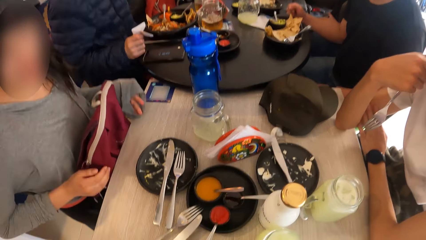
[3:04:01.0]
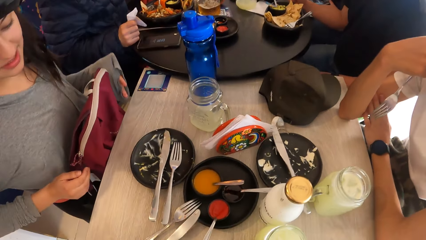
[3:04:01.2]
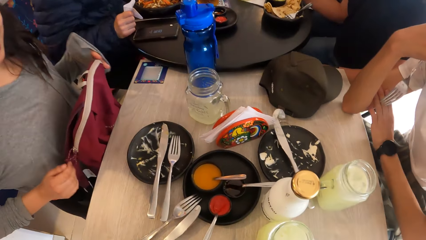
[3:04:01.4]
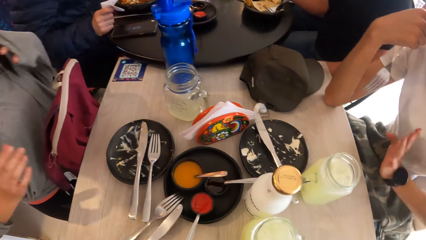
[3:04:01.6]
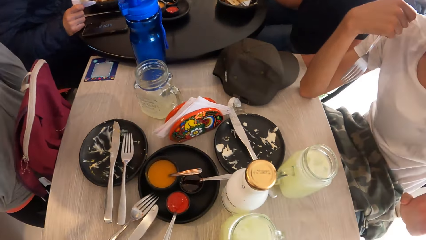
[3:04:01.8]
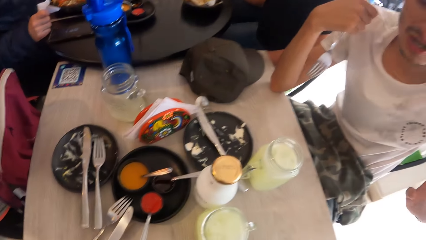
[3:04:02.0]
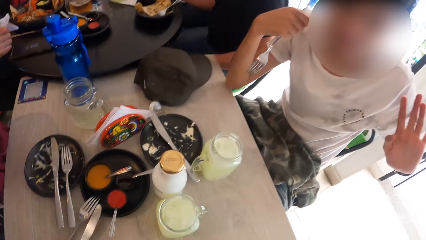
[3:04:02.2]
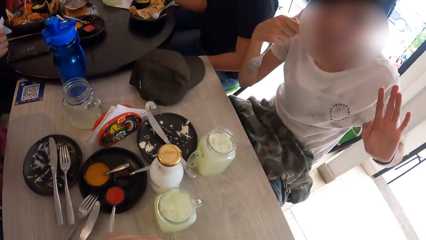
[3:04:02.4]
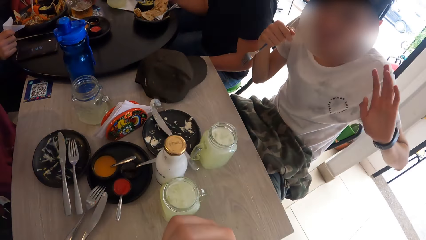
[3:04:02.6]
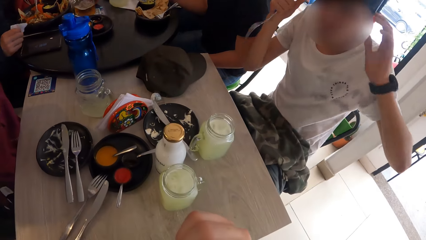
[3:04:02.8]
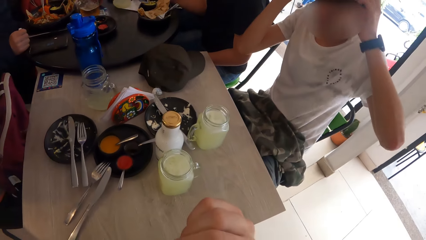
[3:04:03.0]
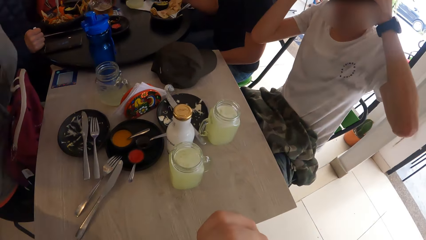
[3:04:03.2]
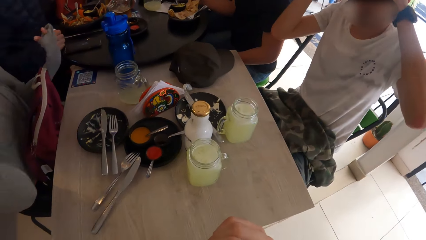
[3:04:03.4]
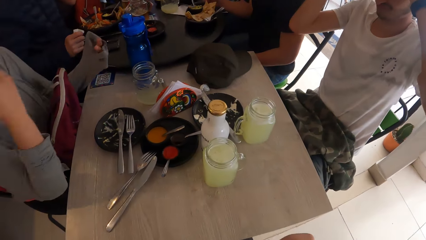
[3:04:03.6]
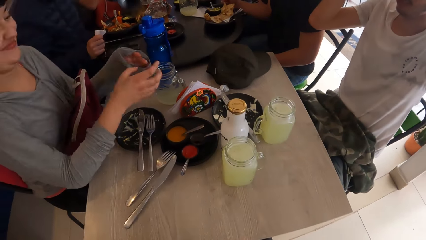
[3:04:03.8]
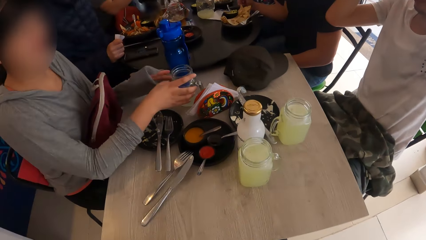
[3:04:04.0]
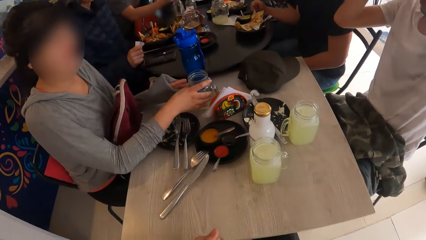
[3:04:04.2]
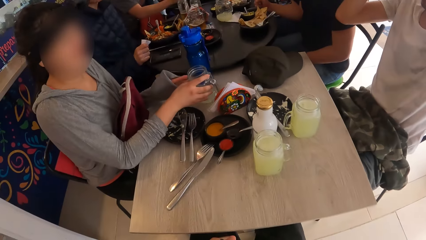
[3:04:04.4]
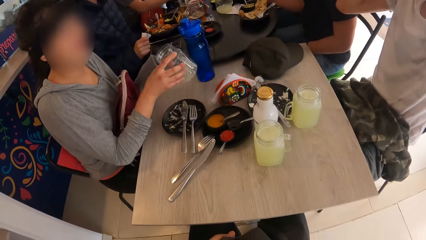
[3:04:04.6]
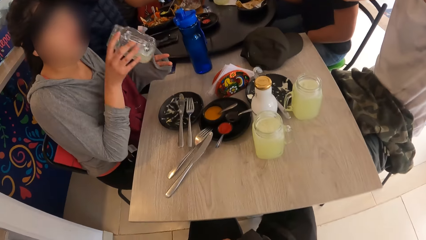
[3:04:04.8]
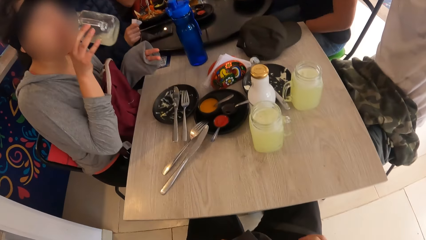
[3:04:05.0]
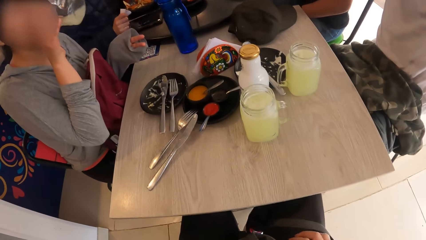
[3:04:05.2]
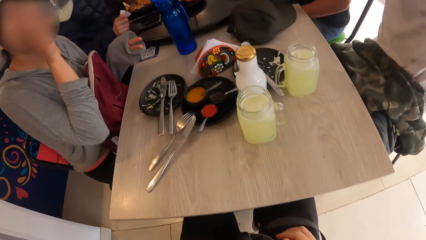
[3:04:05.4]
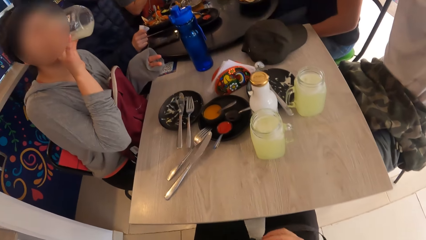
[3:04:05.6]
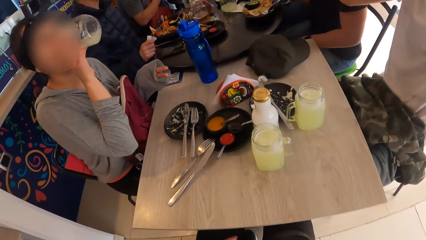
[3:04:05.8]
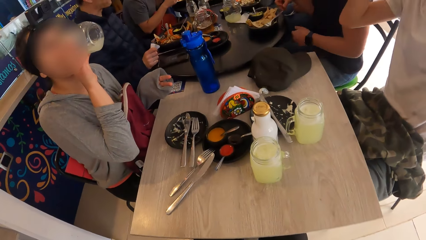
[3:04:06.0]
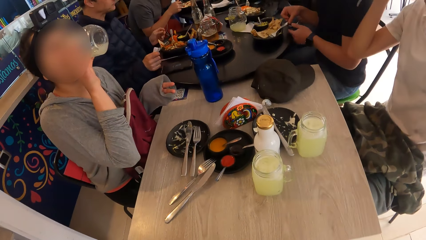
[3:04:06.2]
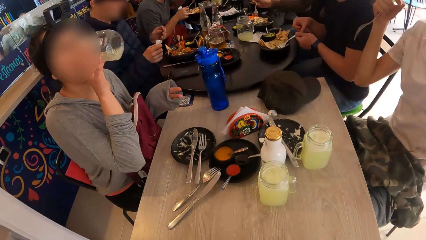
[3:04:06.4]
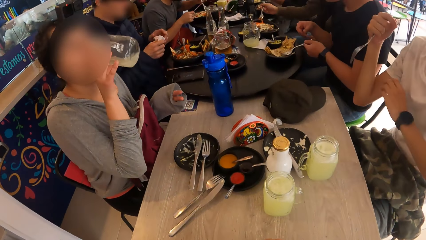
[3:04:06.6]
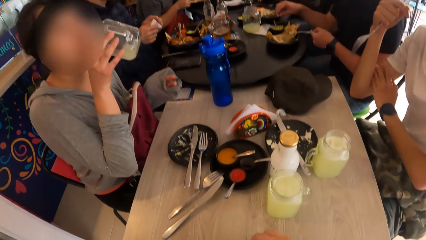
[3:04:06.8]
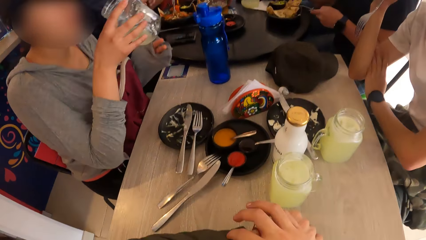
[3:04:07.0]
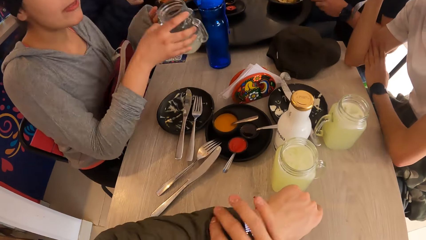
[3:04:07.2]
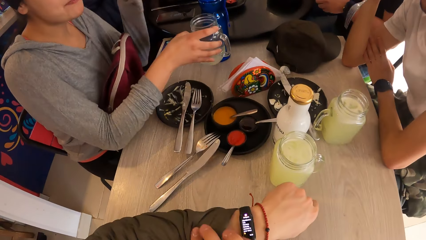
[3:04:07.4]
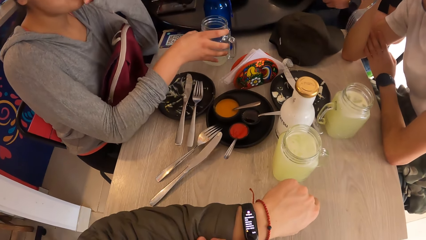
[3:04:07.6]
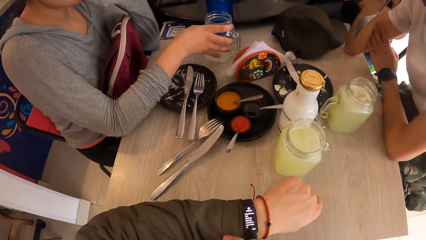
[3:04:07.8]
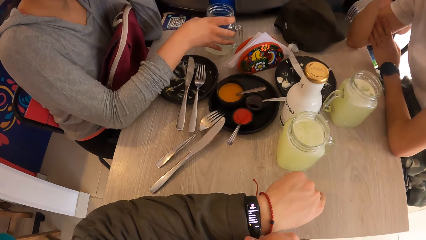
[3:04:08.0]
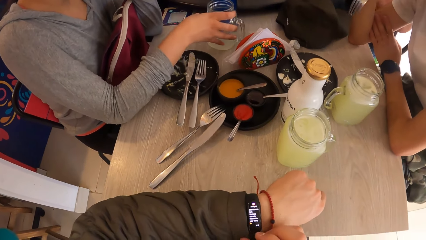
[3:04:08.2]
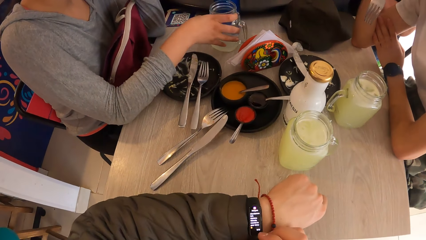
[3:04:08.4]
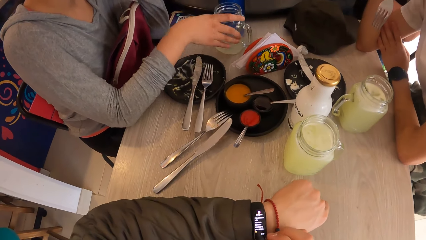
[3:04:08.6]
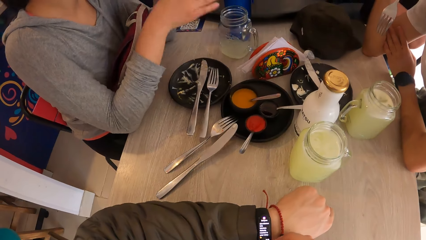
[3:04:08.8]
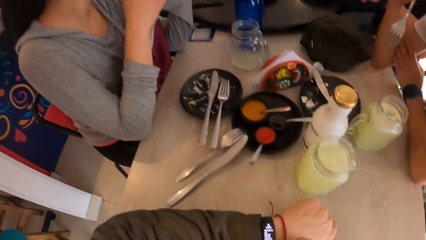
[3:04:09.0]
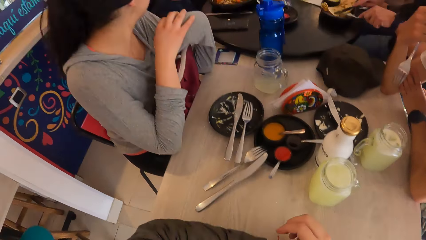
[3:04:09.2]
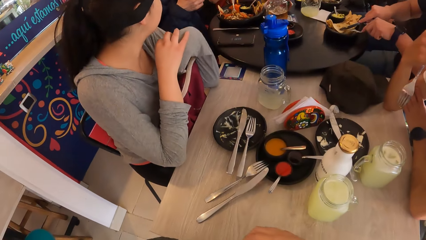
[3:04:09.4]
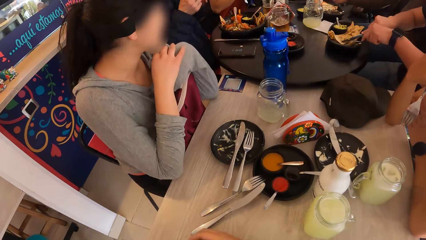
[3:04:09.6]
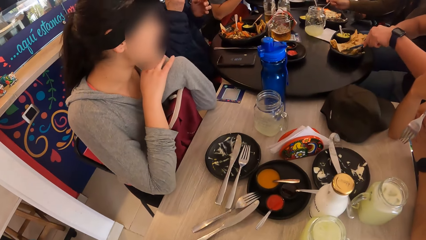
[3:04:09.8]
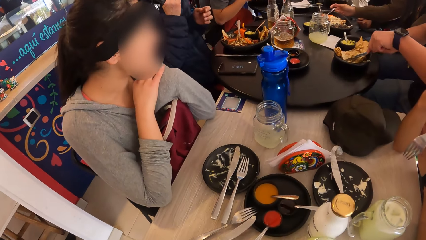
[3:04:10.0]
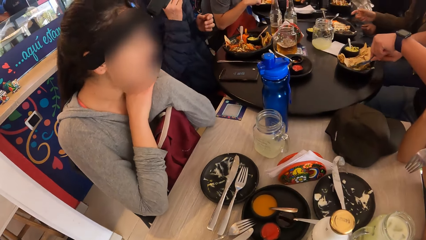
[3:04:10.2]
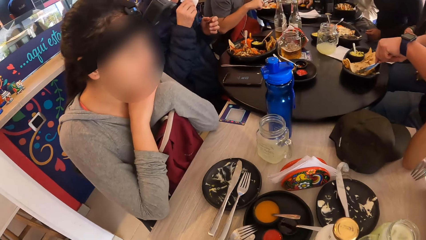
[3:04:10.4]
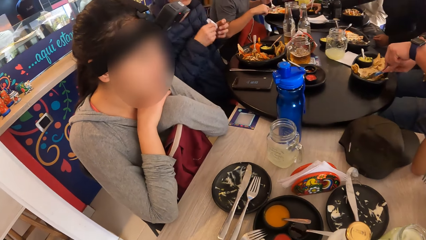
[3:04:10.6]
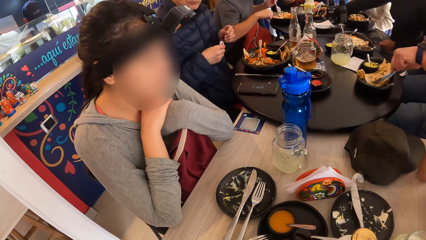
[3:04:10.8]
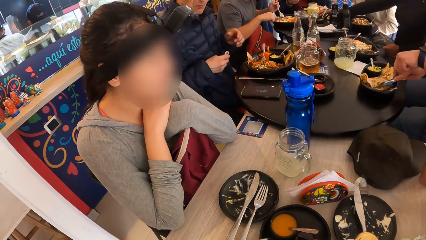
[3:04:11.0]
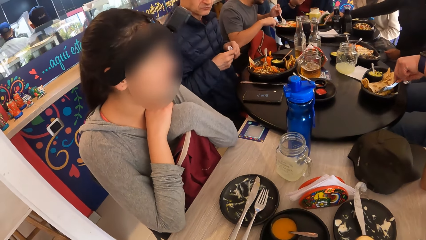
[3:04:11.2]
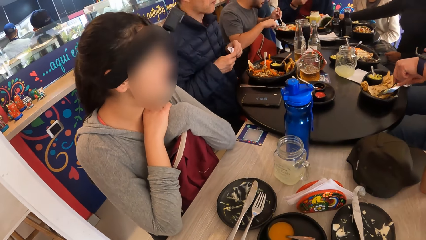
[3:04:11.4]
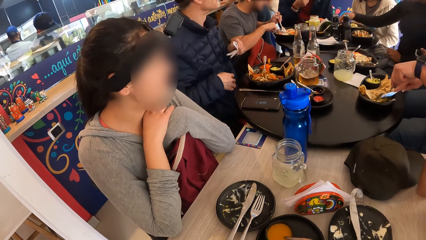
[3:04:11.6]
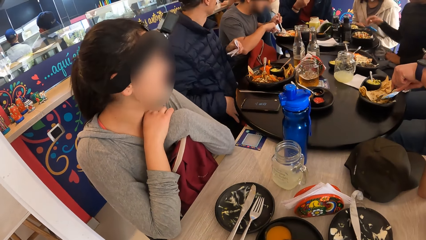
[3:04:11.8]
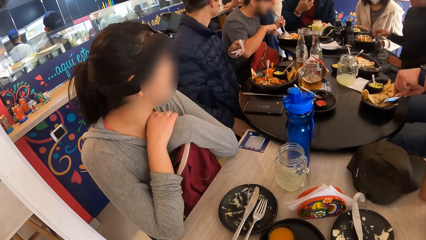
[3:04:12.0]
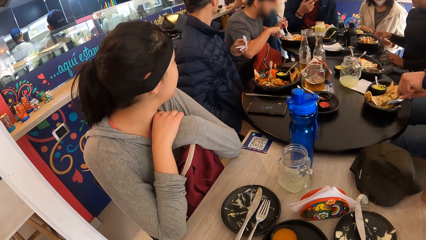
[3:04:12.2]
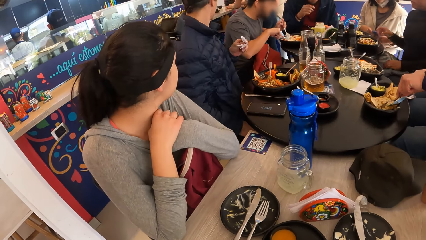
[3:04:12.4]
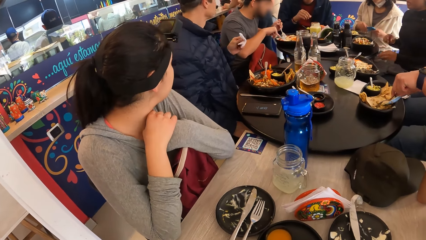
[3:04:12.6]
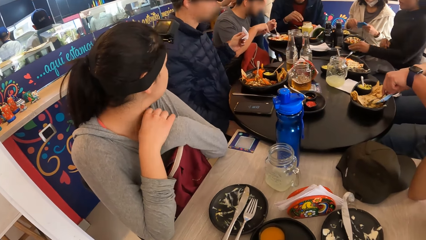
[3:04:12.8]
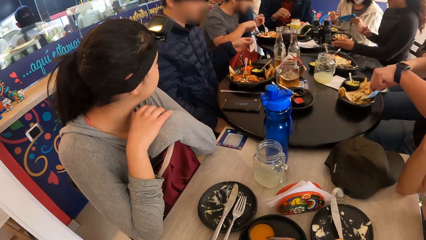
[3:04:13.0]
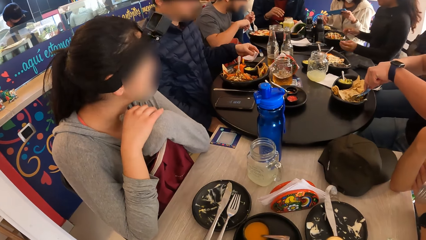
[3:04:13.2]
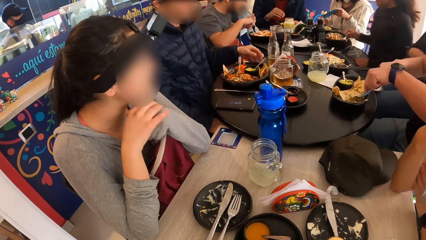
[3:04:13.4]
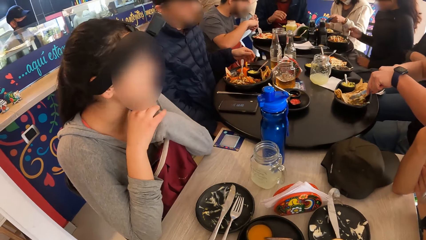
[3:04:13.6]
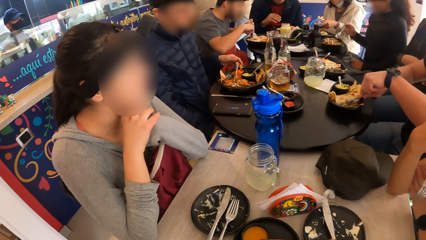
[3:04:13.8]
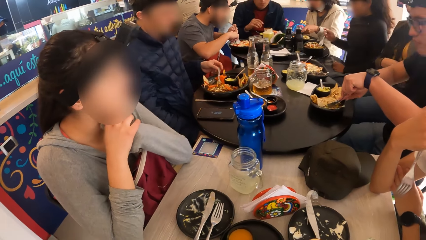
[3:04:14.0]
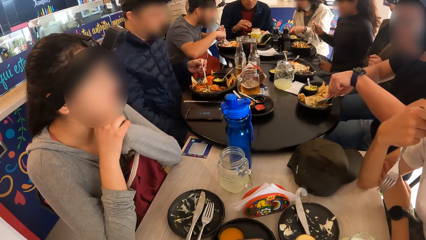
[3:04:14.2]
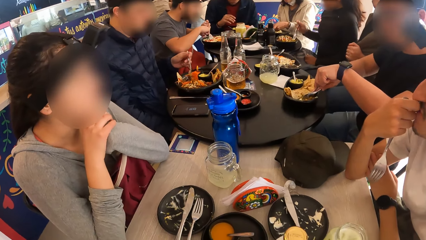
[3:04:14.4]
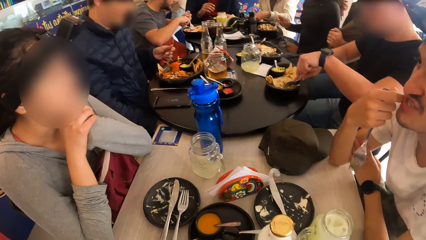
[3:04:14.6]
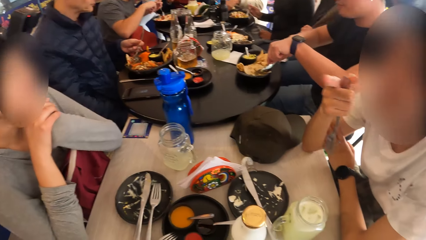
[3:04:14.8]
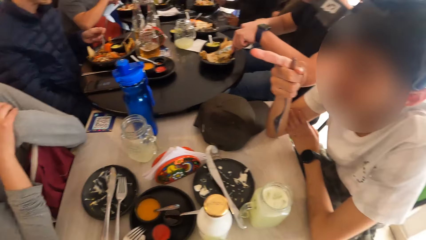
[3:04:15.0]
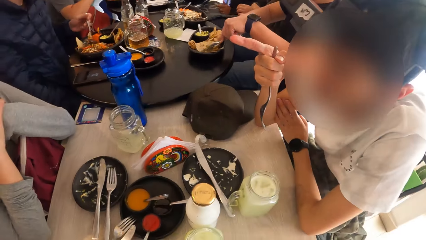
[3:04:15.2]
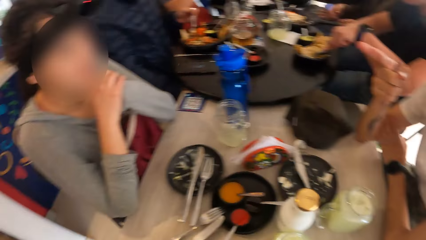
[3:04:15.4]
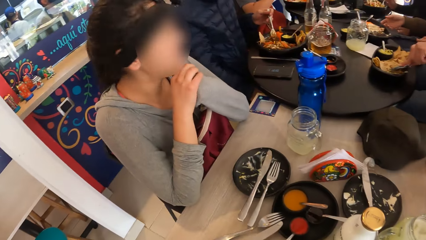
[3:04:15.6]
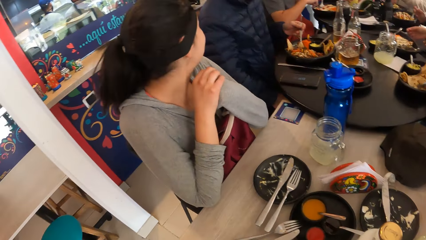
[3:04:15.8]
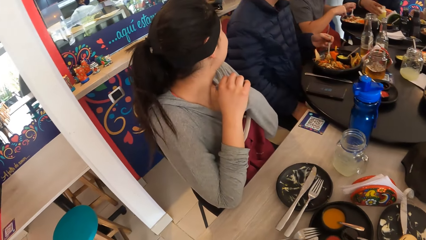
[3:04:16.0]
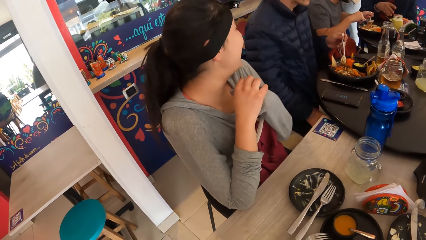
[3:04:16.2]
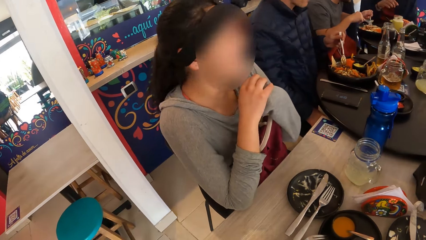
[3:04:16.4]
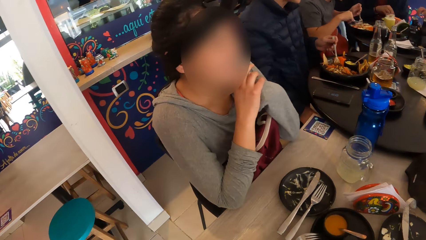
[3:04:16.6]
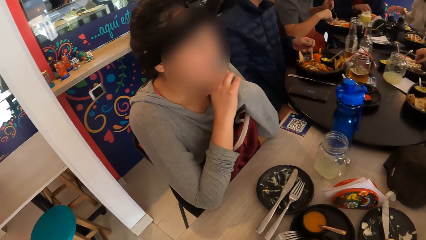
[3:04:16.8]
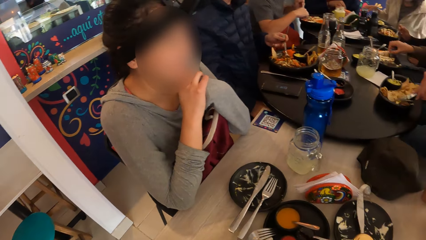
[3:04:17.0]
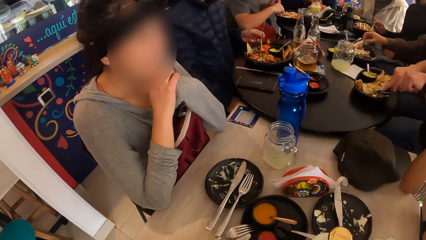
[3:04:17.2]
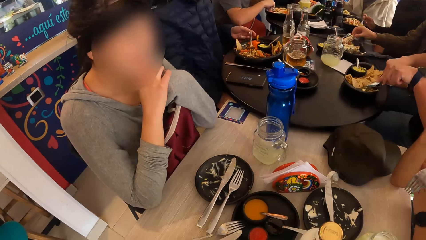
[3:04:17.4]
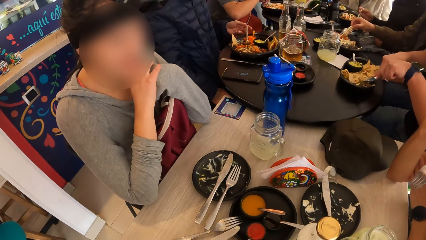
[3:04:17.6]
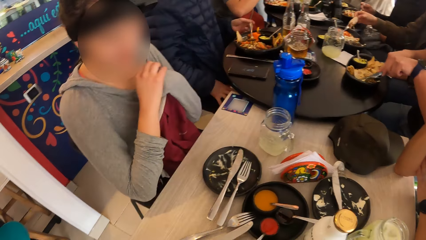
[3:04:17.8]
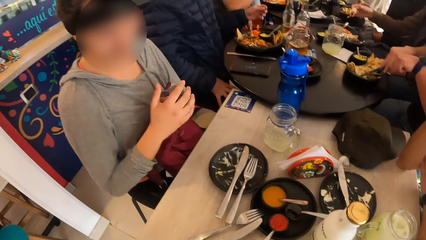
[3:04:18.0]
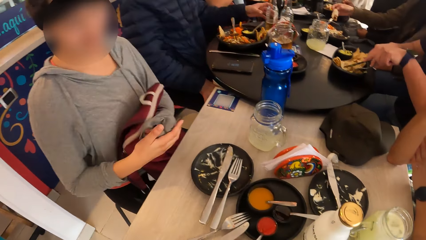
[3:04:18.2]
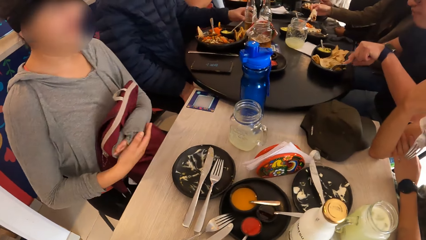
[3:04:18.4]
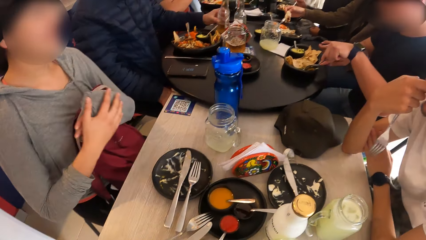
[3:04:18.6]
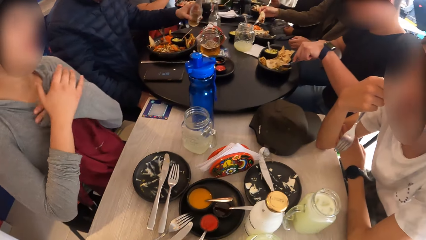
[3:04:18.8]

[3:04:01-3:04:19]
A woman sways hands. A man adjusts a camera on his head with his hands. The woman picks up the cup on the table in her right hand and drinks from the cup in her right hand. The camera wearer checks on the watch. The woman drops the cup on the table with her right hand. A person cuts roti with a knife. Another person cuts roti with a knife. A third person puts a phone on the table. The man converses with the camera wearer. The woman converses with the camera wearer.
